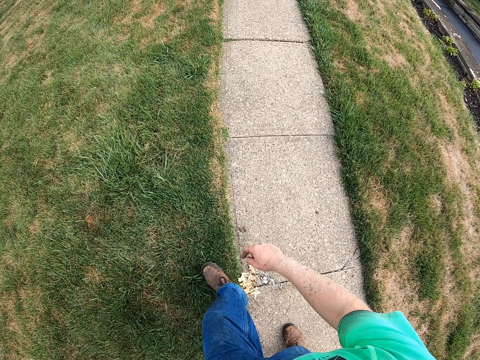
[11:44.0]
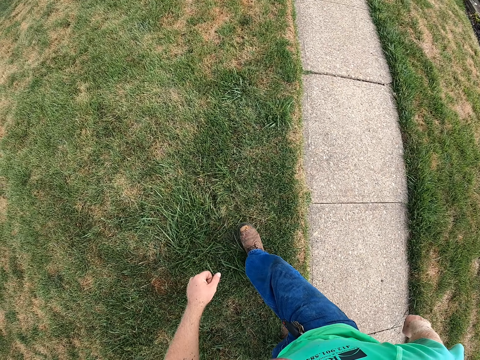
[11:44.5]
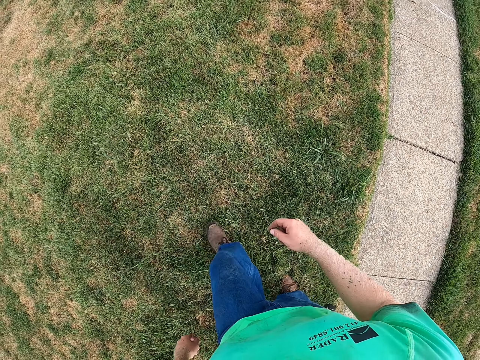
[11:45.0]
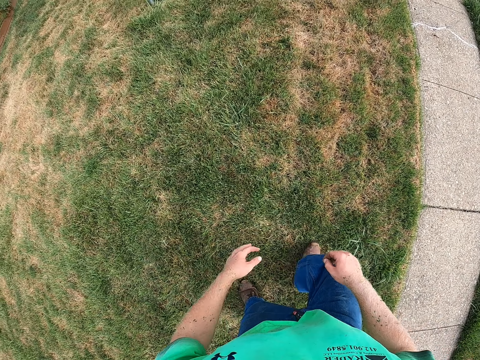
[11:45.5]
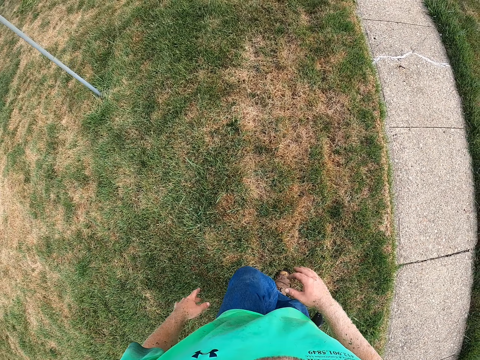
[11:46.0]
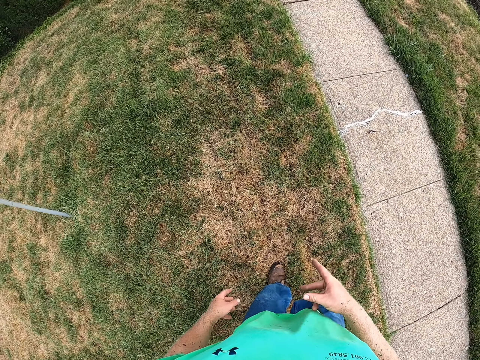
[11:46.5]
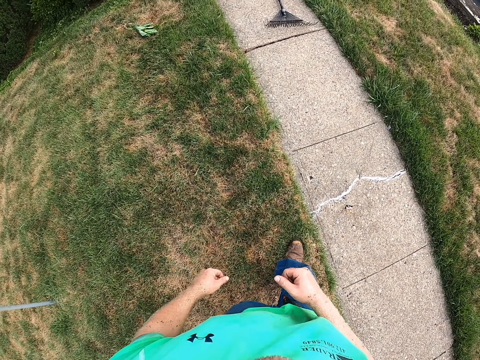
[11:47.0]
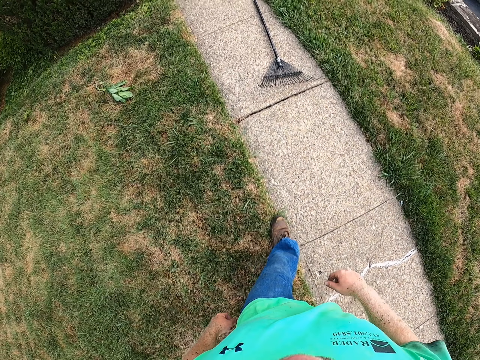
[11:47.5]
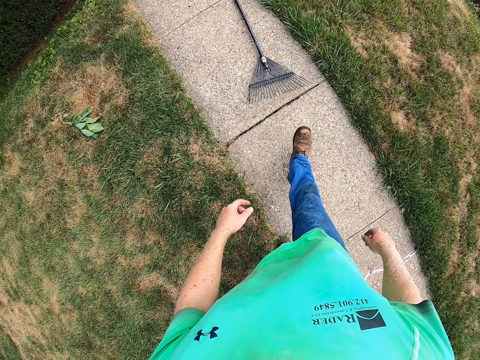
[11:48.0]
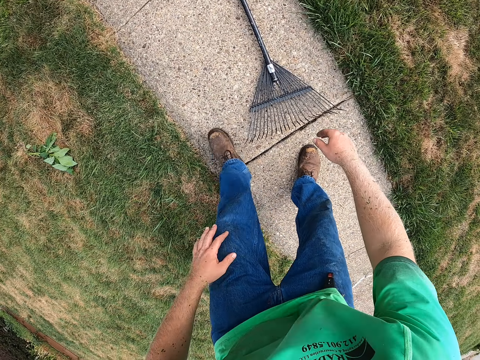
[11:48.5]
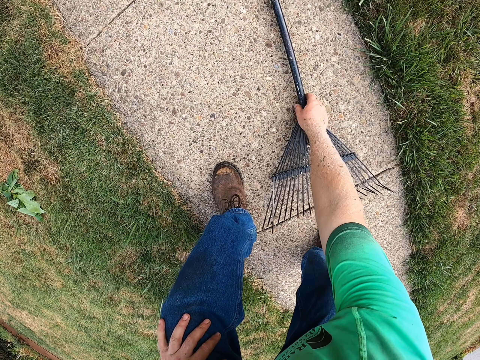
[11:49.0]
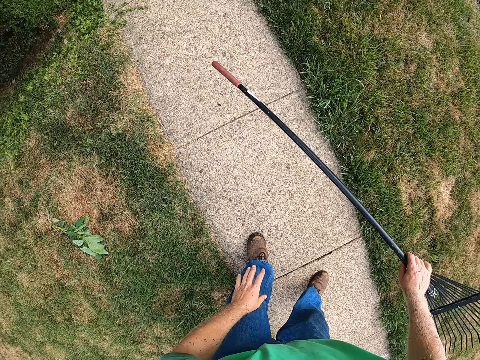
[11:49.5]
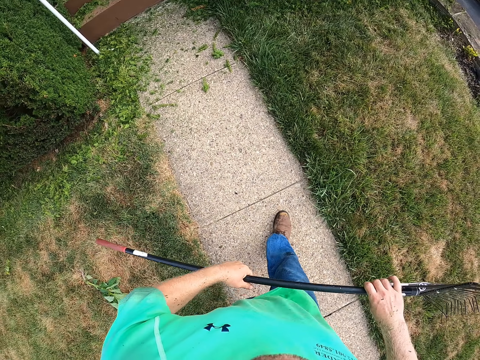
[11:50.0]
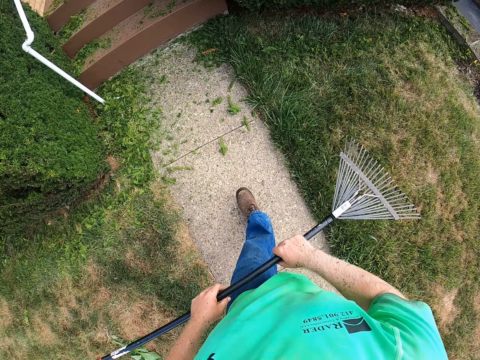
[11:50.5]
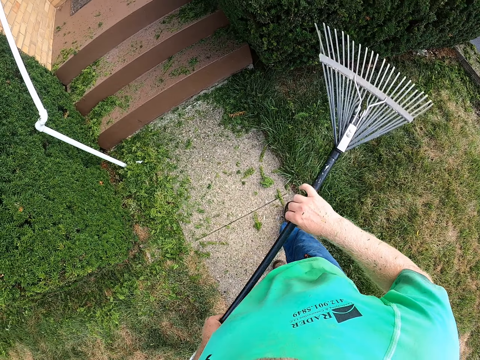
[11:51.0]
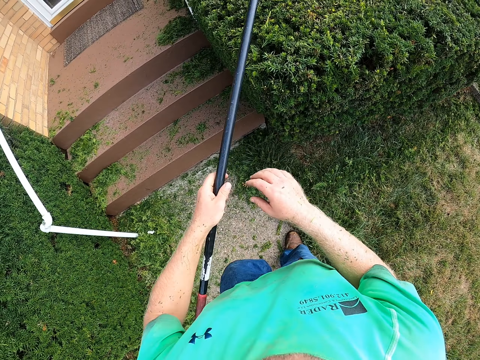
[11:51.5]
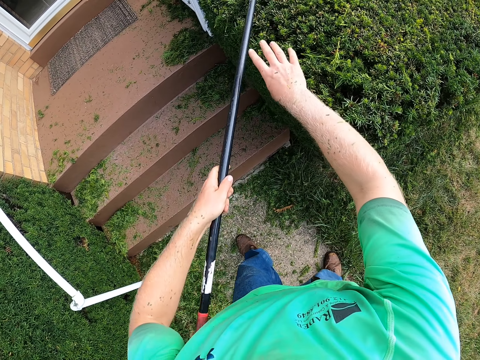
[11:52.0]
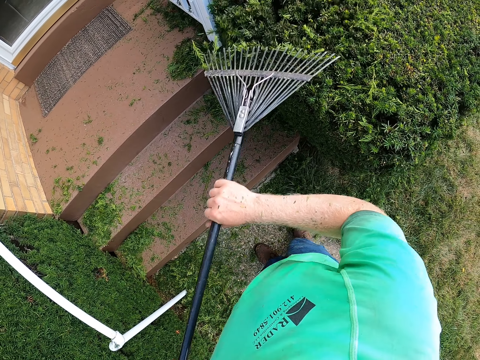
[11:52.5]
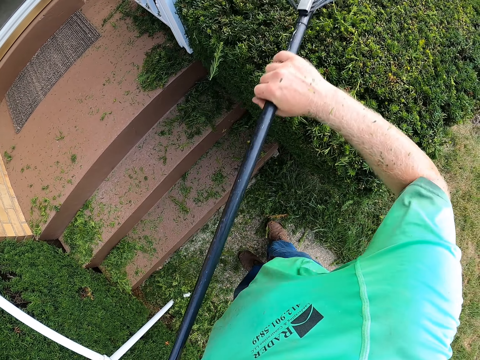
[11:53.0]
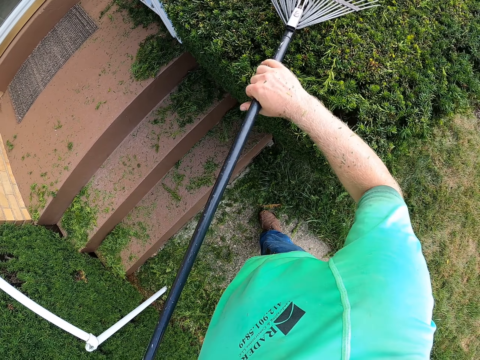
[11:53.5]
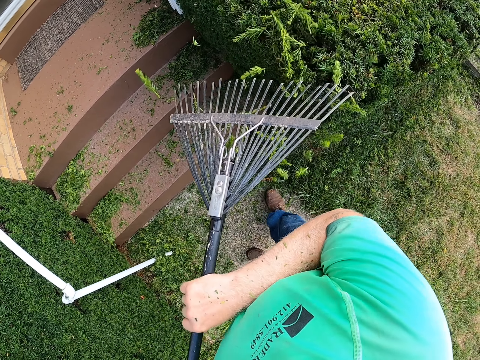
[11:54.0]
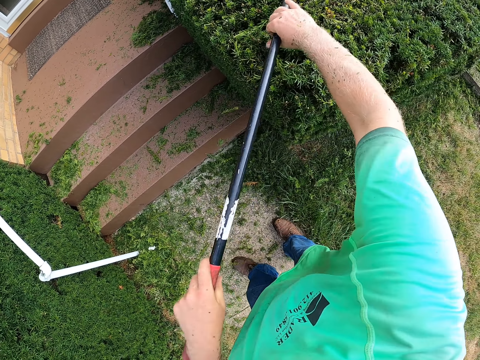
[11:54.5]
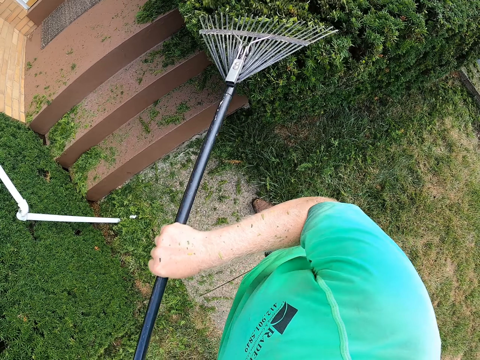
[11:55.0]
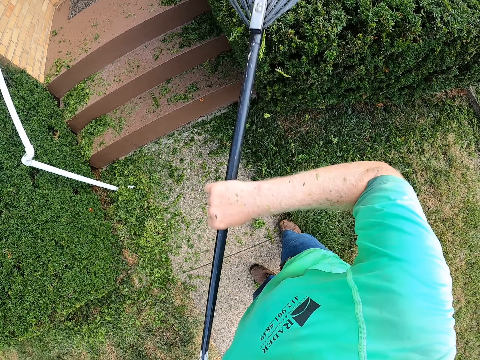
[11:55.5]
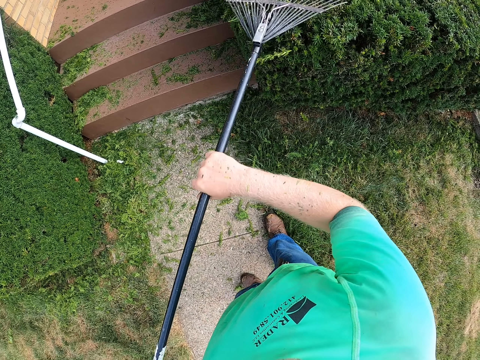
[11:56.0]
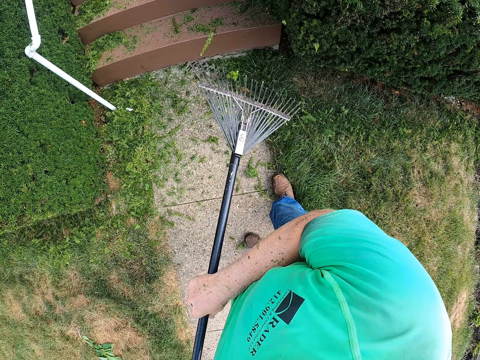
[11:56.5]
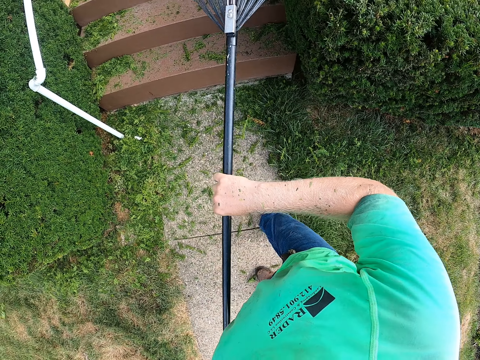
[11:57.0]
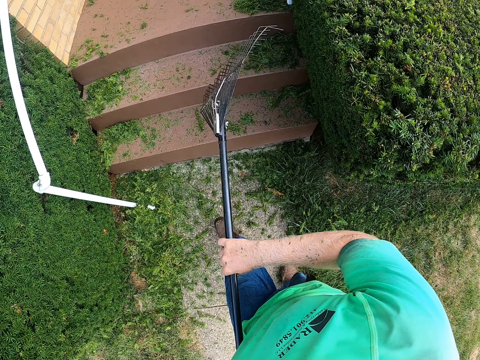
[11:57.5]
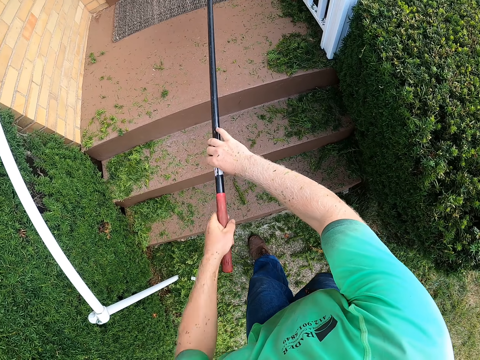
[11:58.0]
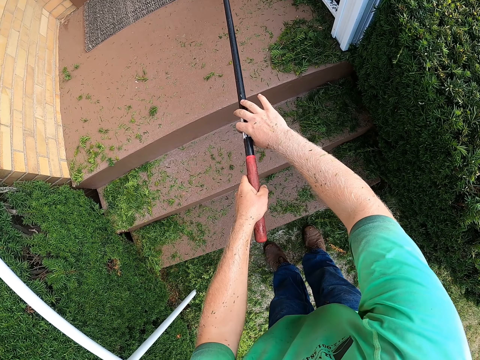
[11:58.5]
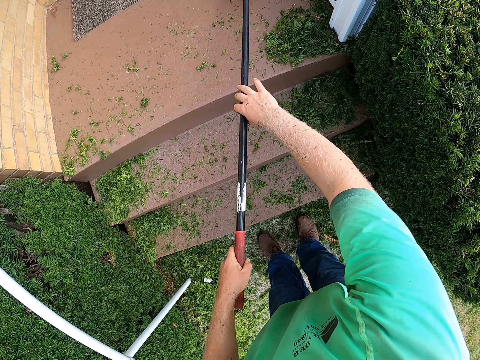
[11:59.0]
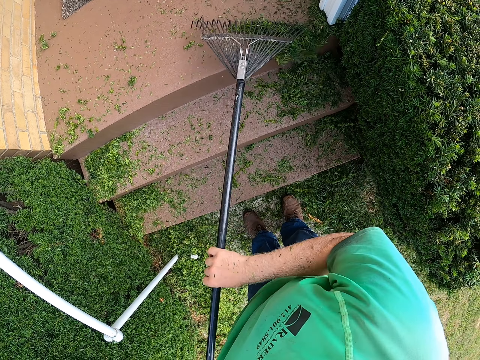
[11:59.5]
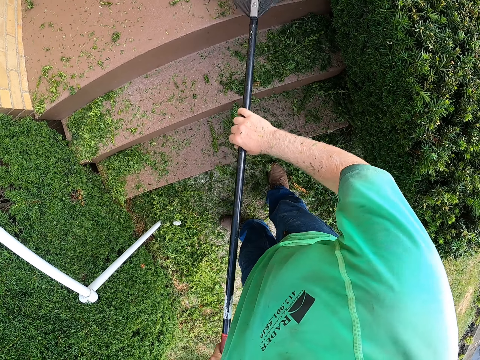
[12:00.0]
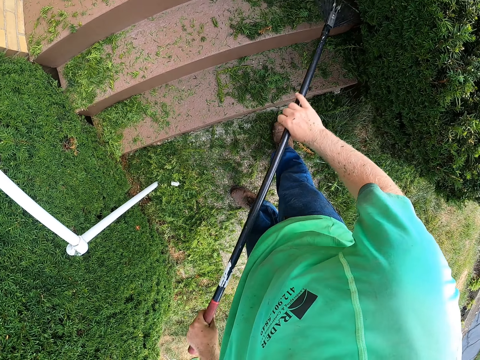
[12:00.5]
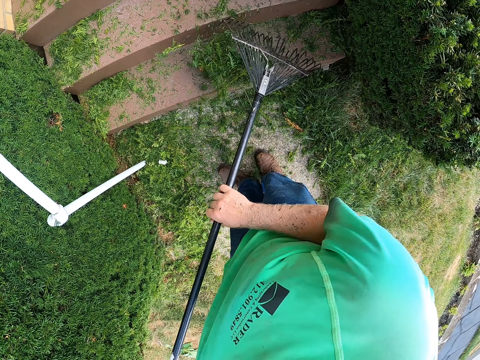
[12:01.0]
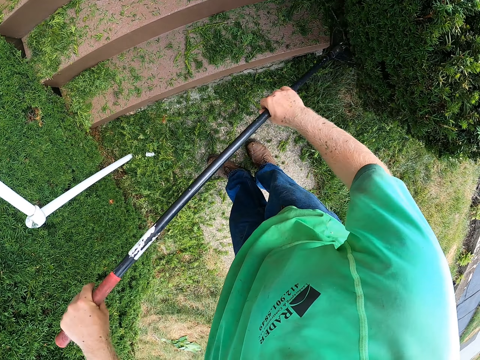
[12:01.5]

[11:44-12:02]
The camera wearer picks up a rake from the floor with his right hand. He collects the shrub leaves with the rake. He cleans the plant with the rake in his hands. He packs the grasses on the ground with the rake.

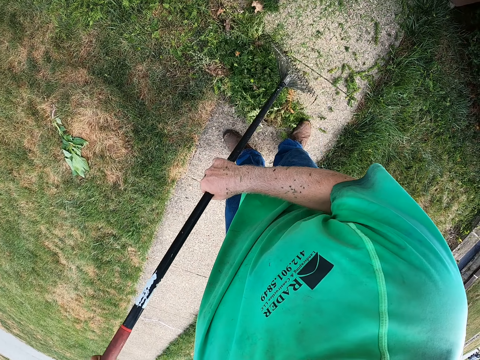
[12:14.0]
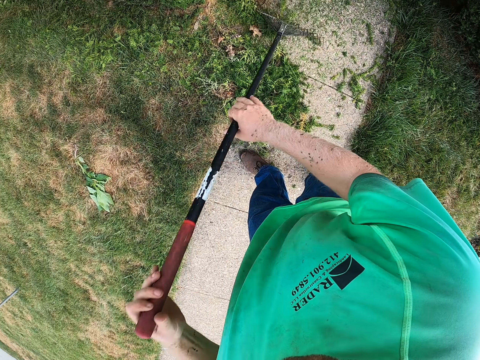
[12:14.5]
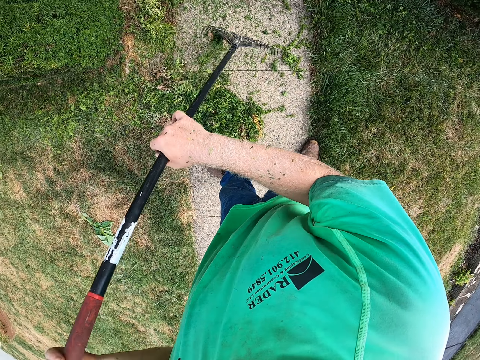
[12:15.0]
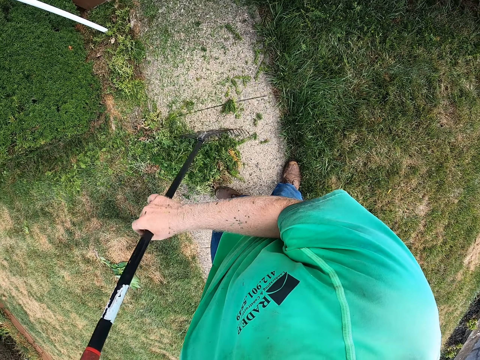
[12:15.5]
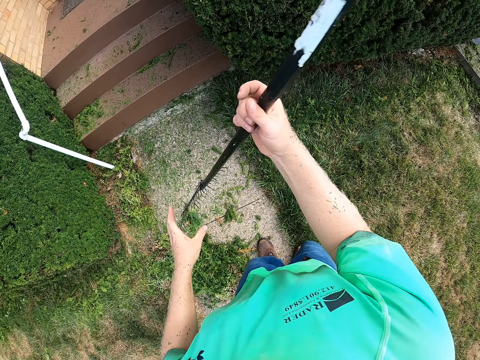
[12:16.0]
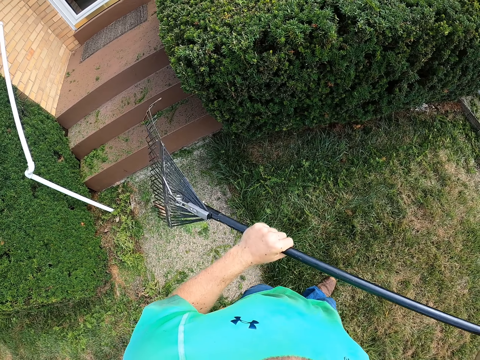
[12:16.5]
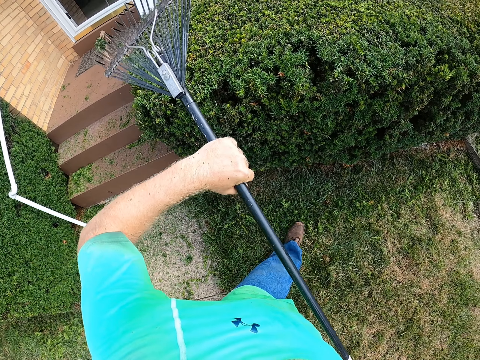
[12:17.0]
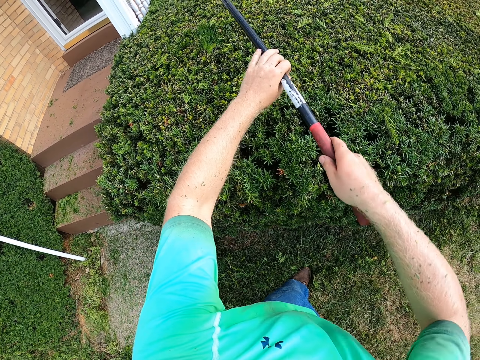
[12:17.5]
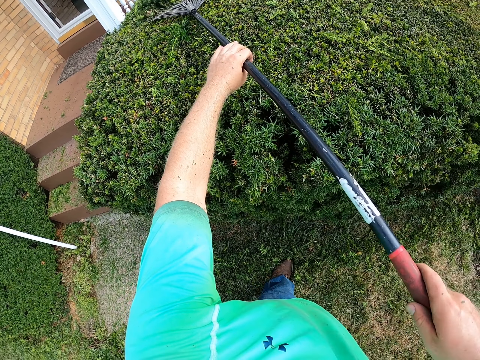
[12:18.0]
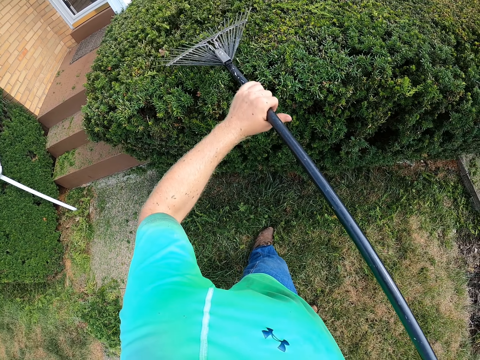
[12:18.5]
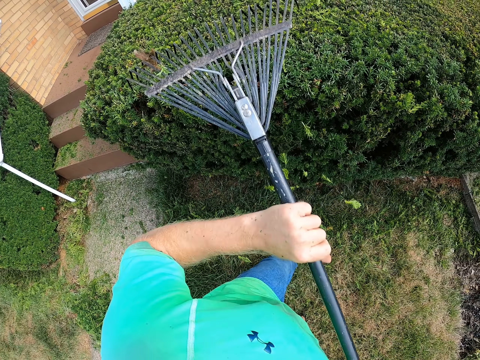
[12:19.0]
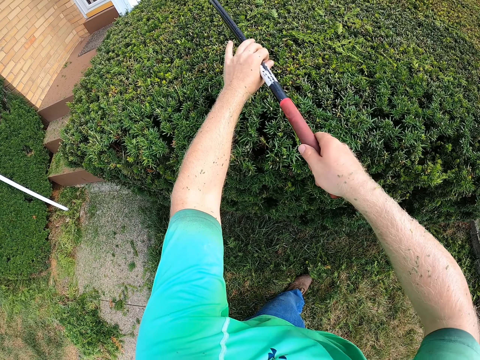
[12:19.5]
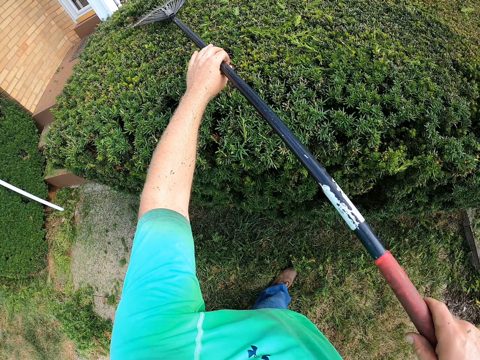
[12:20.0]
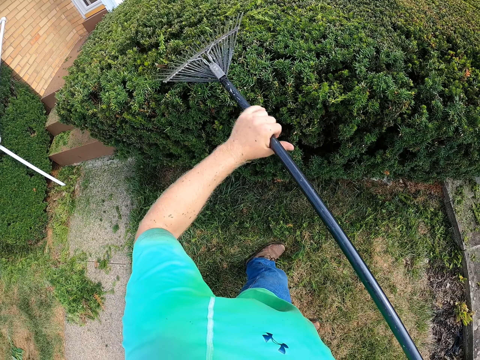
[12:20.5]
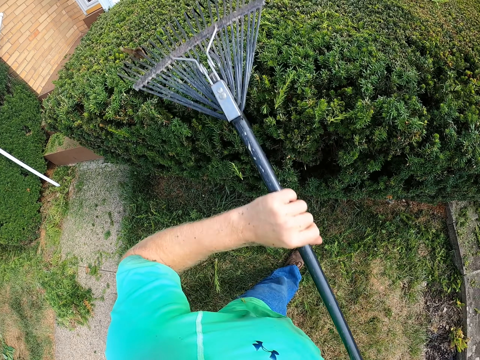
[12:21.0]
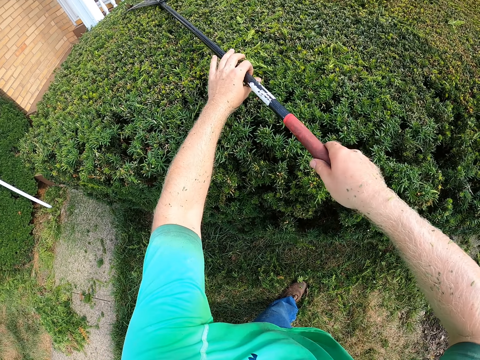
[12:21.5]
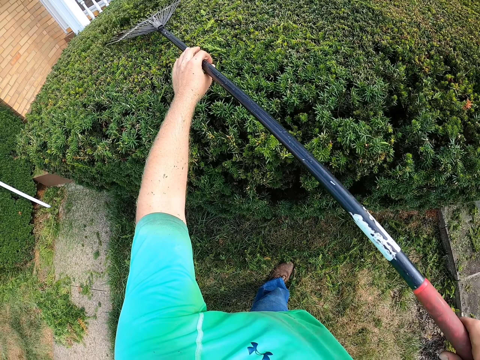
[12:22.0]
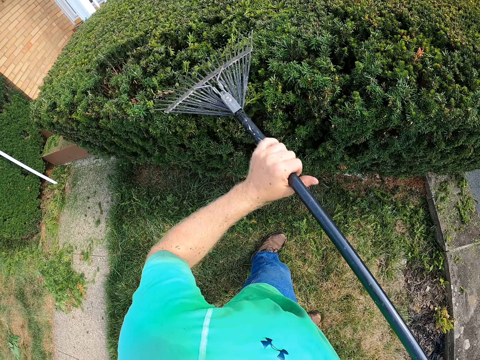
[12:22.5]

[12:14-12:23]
The camera wearer turns the rake in his hands. He cleans the plant with the rake in his hands.
